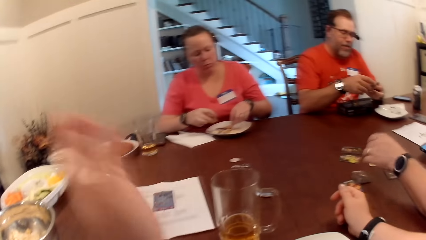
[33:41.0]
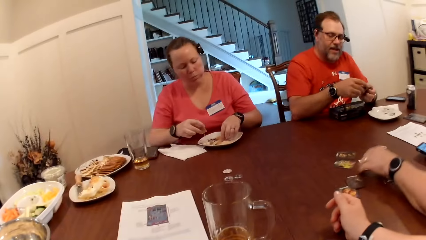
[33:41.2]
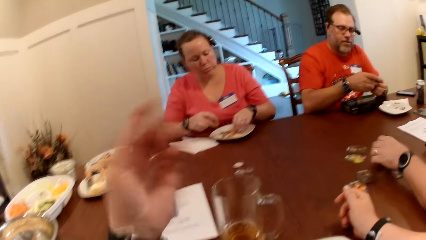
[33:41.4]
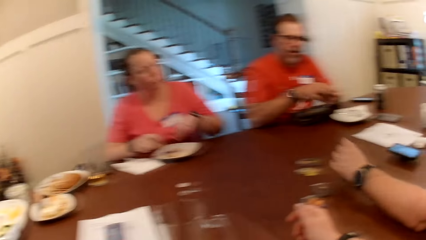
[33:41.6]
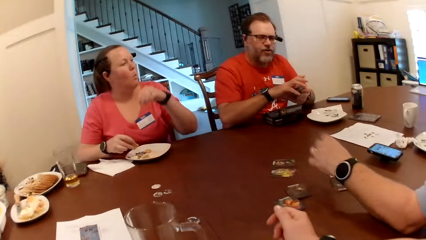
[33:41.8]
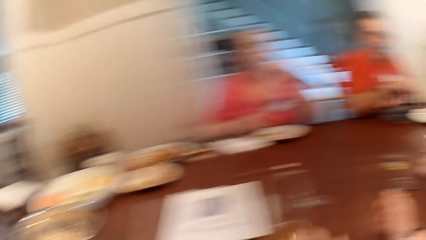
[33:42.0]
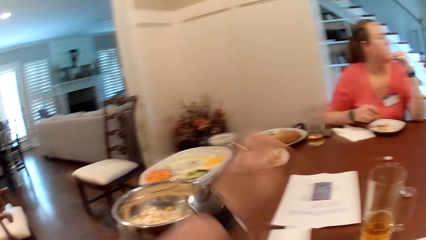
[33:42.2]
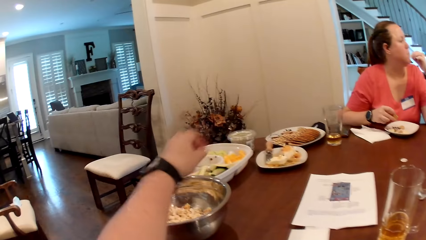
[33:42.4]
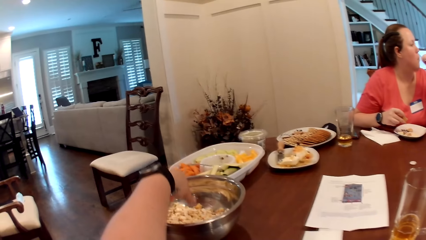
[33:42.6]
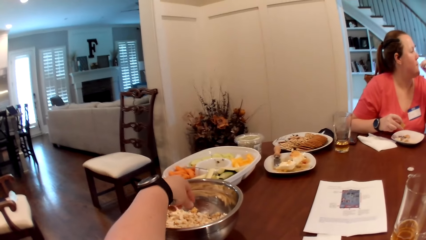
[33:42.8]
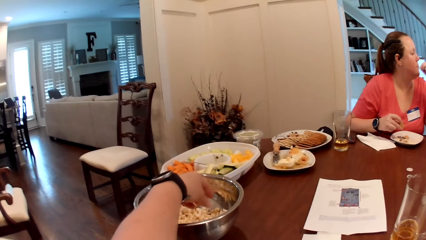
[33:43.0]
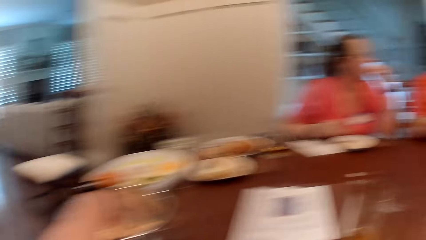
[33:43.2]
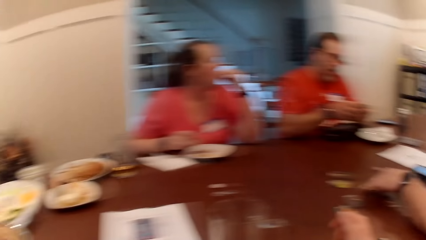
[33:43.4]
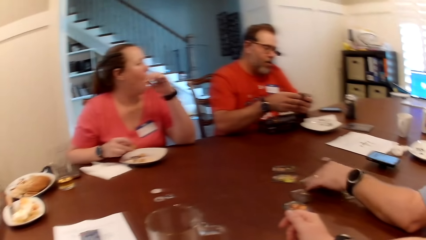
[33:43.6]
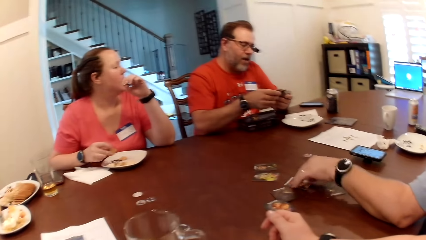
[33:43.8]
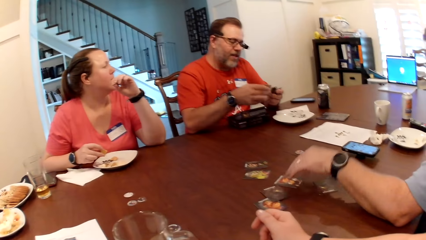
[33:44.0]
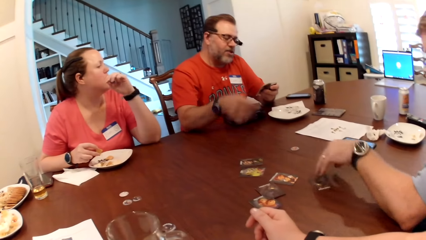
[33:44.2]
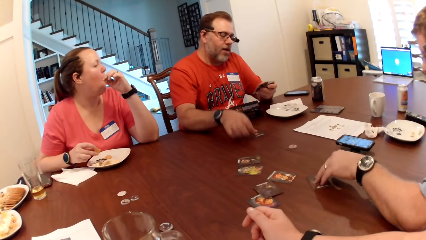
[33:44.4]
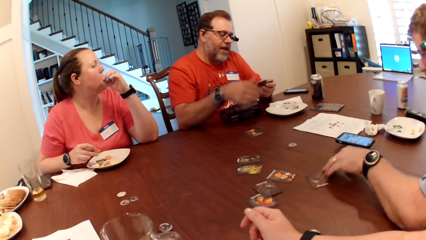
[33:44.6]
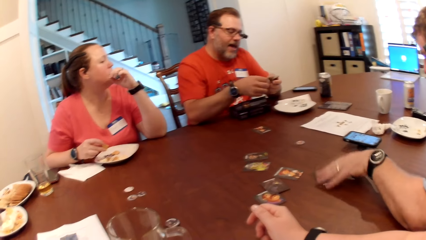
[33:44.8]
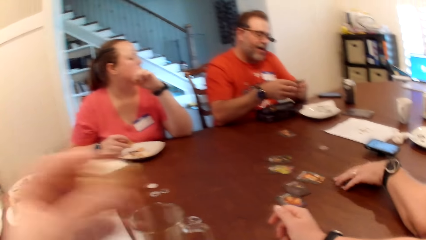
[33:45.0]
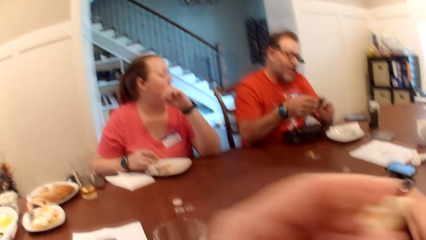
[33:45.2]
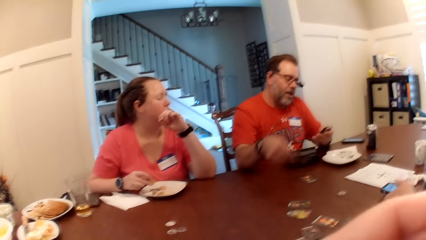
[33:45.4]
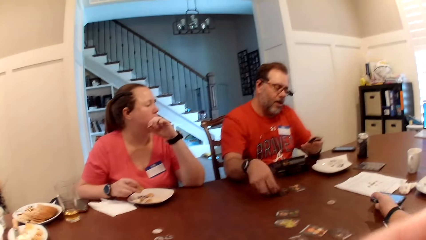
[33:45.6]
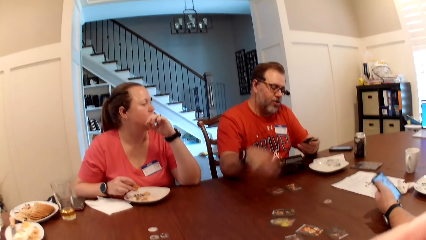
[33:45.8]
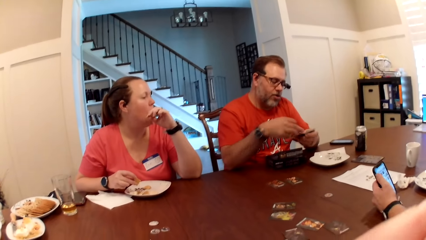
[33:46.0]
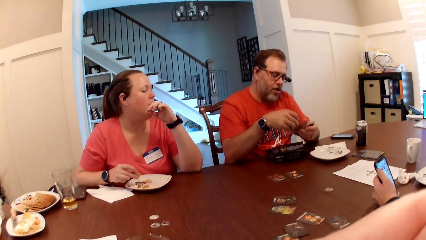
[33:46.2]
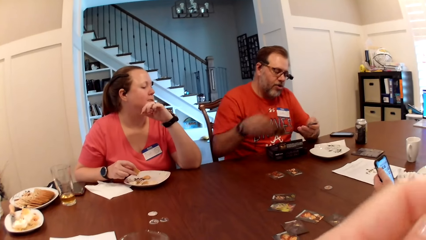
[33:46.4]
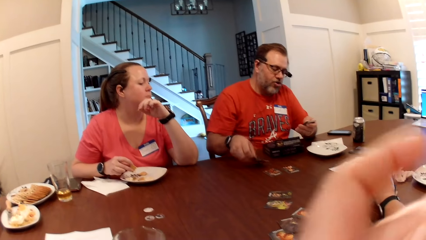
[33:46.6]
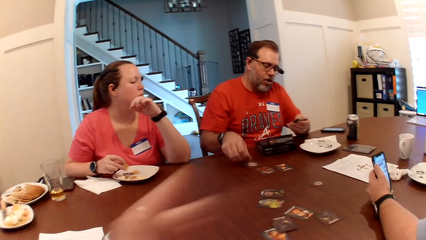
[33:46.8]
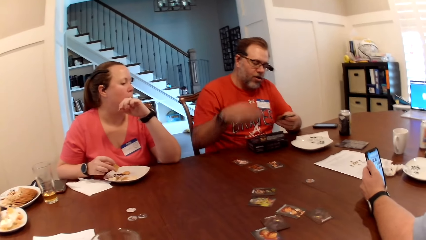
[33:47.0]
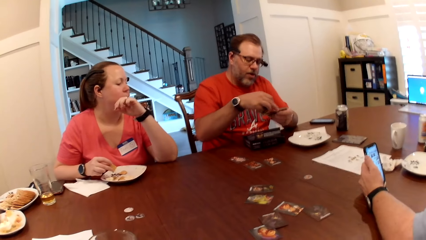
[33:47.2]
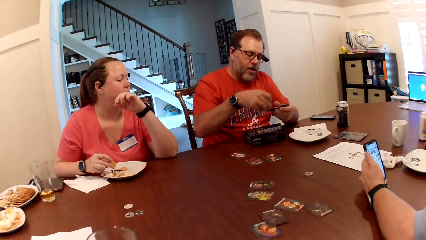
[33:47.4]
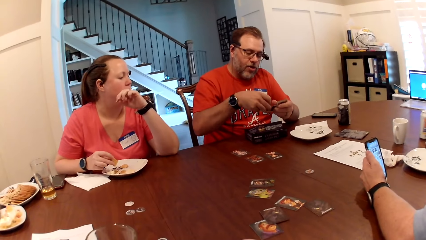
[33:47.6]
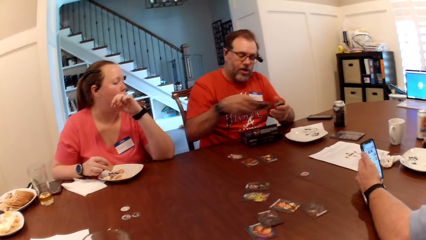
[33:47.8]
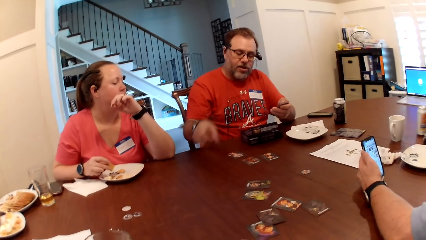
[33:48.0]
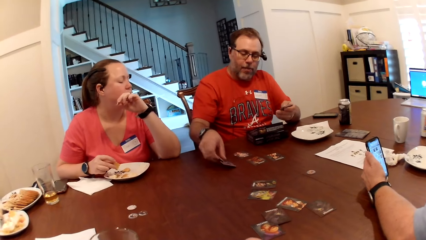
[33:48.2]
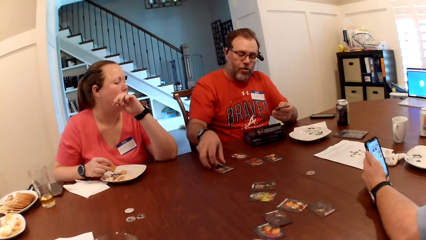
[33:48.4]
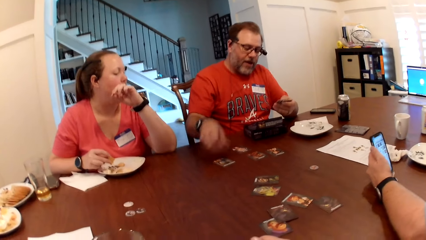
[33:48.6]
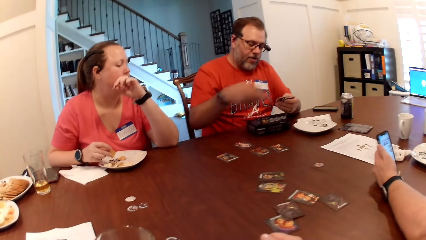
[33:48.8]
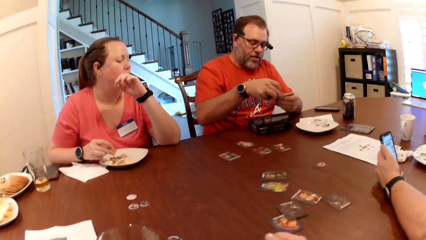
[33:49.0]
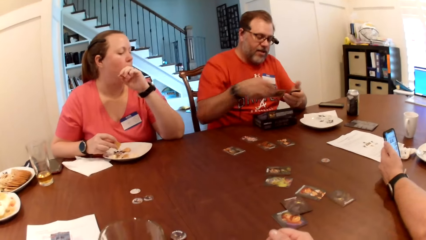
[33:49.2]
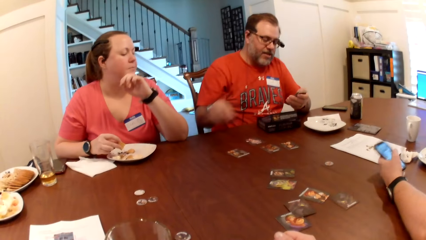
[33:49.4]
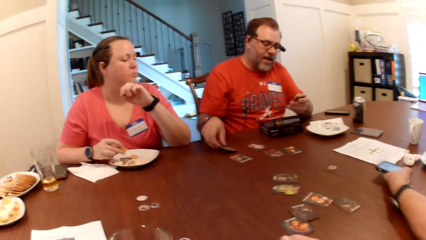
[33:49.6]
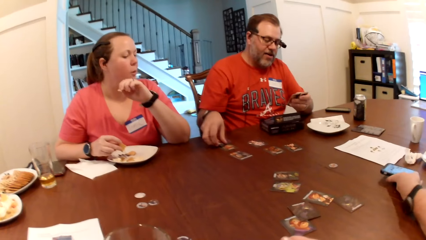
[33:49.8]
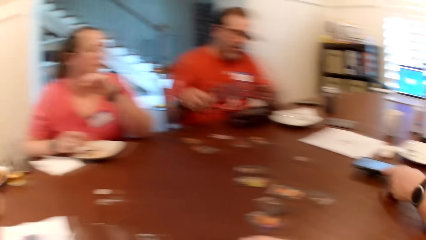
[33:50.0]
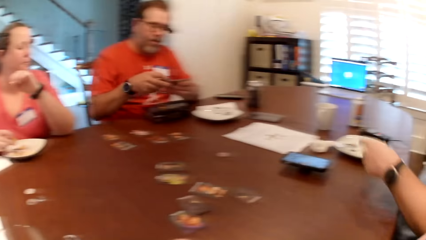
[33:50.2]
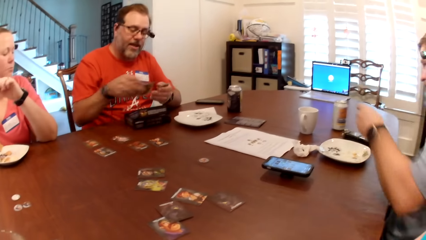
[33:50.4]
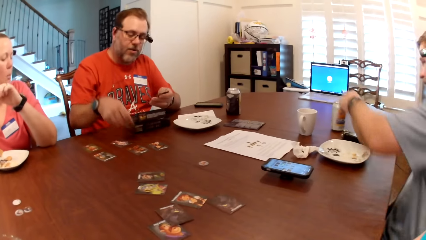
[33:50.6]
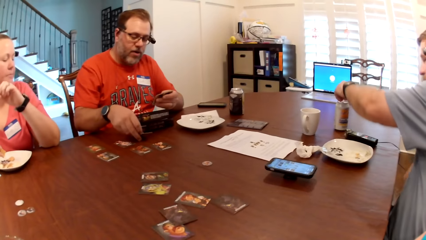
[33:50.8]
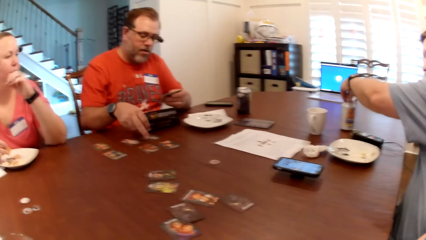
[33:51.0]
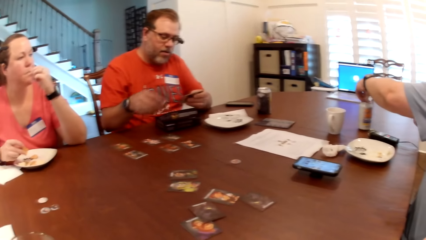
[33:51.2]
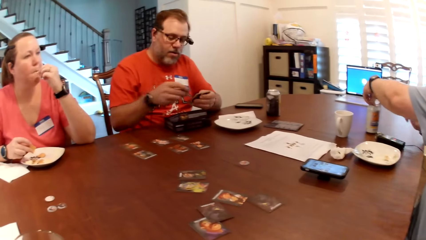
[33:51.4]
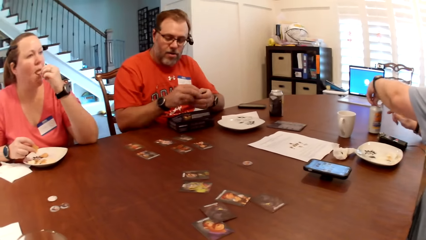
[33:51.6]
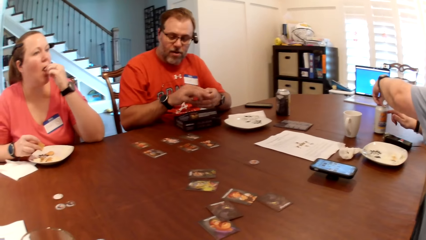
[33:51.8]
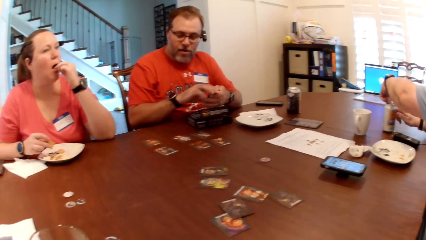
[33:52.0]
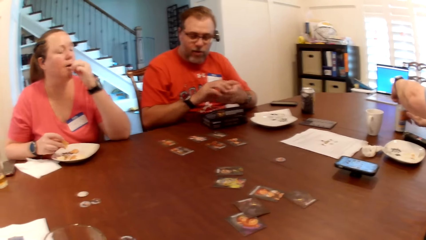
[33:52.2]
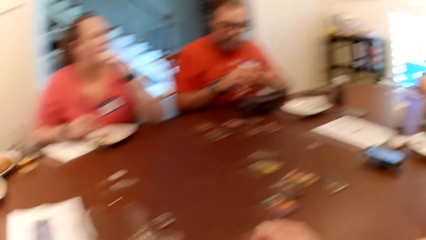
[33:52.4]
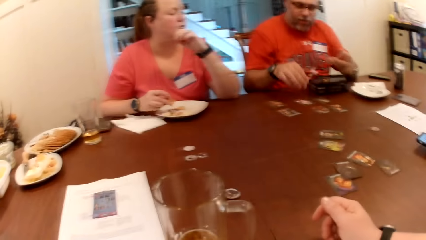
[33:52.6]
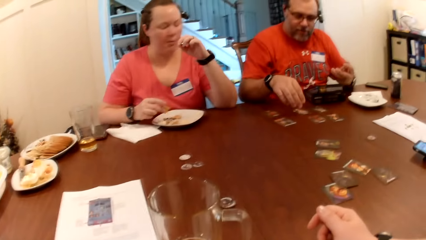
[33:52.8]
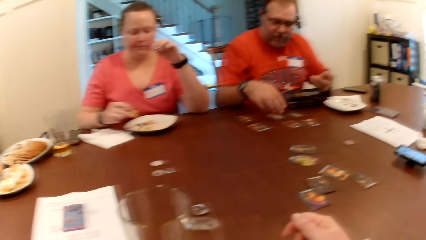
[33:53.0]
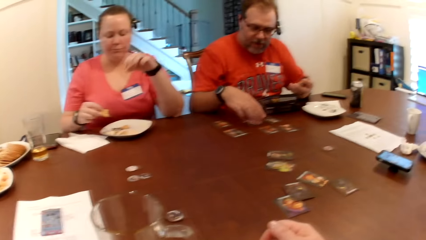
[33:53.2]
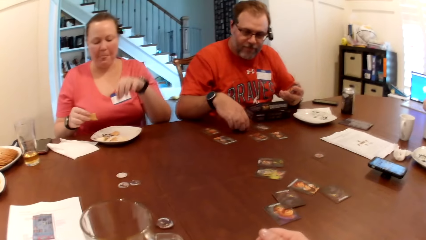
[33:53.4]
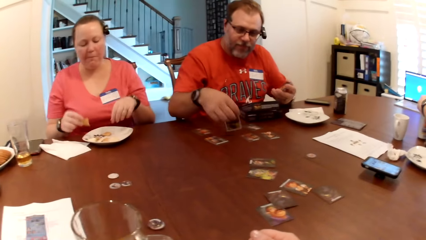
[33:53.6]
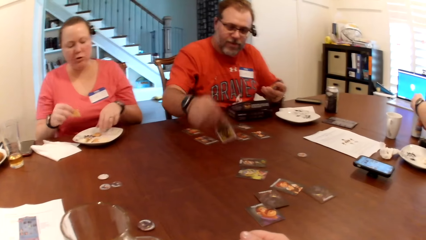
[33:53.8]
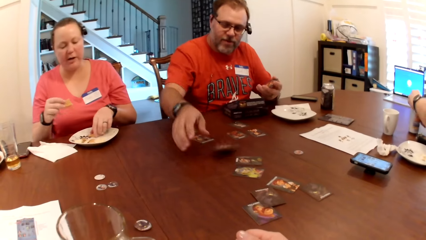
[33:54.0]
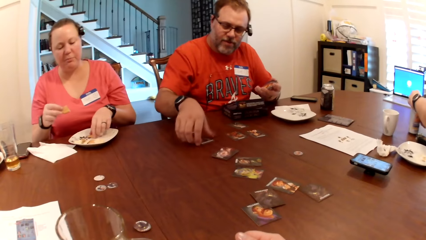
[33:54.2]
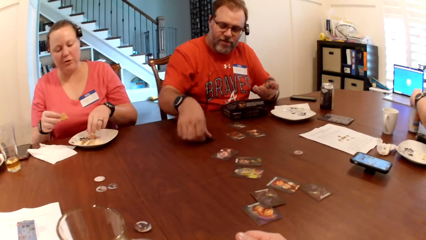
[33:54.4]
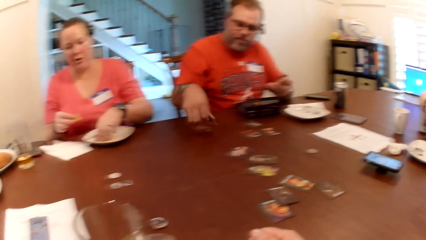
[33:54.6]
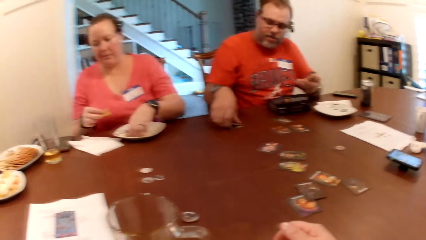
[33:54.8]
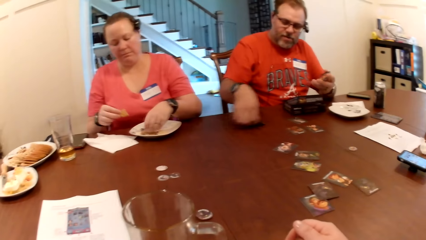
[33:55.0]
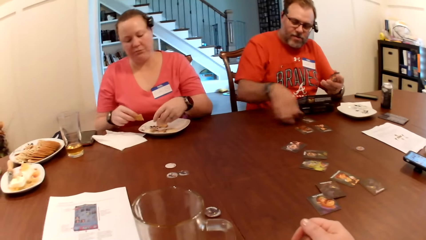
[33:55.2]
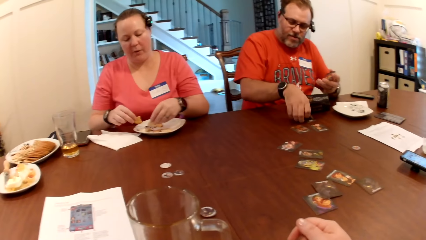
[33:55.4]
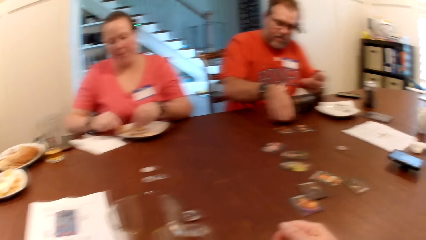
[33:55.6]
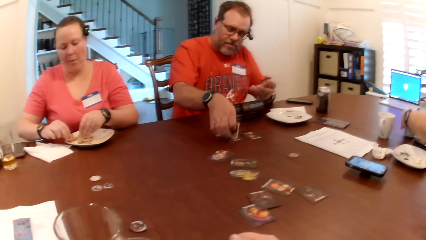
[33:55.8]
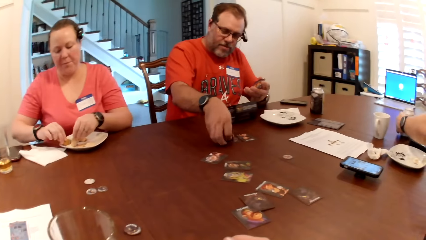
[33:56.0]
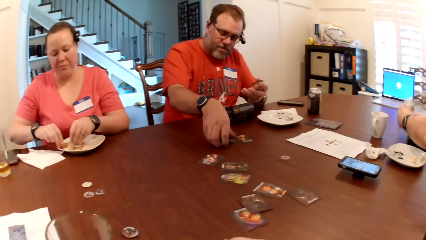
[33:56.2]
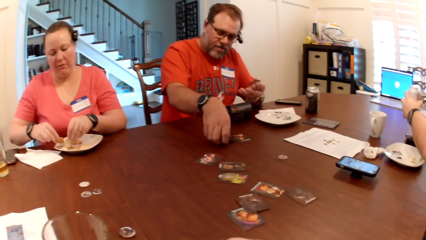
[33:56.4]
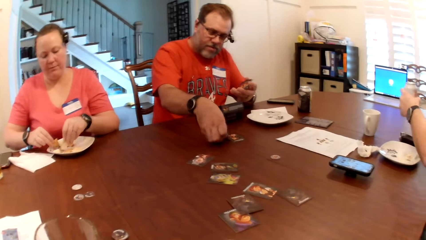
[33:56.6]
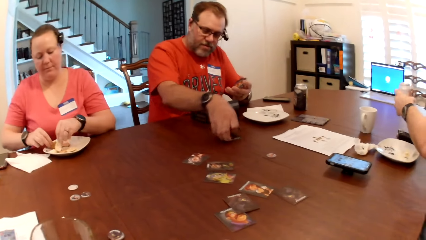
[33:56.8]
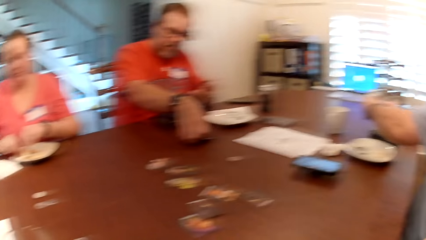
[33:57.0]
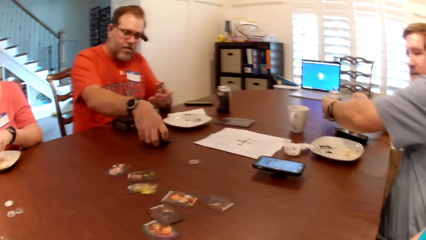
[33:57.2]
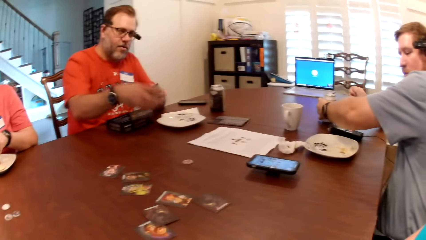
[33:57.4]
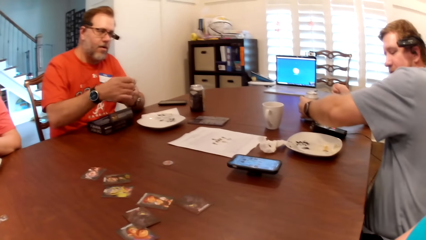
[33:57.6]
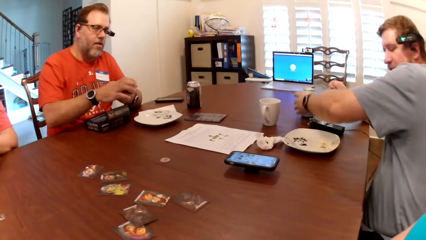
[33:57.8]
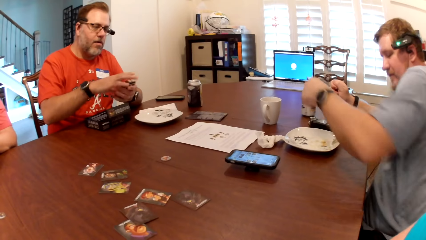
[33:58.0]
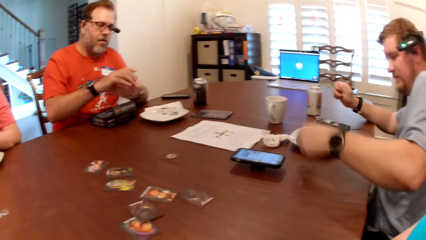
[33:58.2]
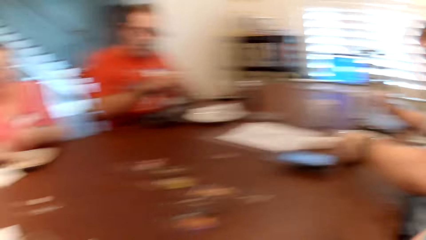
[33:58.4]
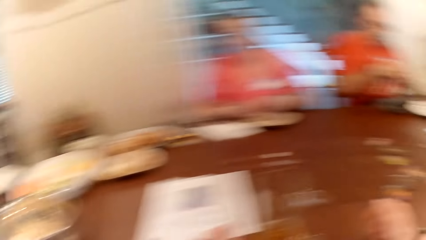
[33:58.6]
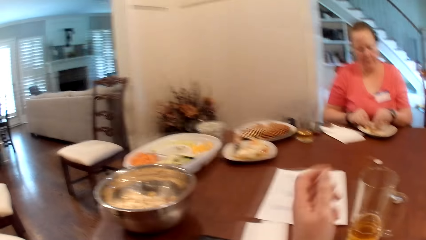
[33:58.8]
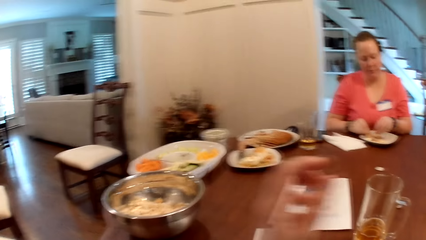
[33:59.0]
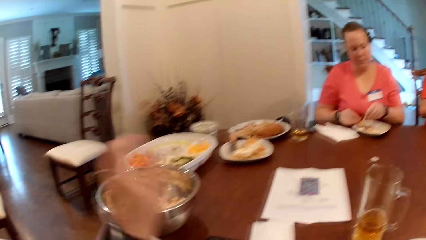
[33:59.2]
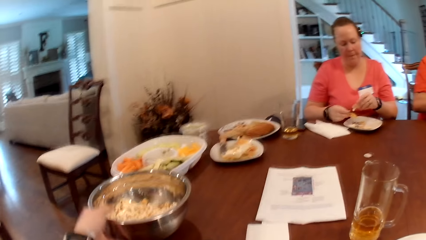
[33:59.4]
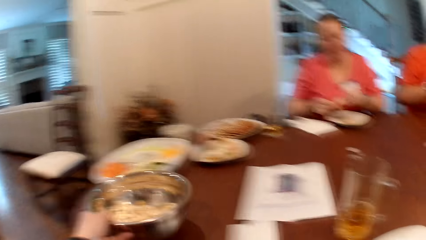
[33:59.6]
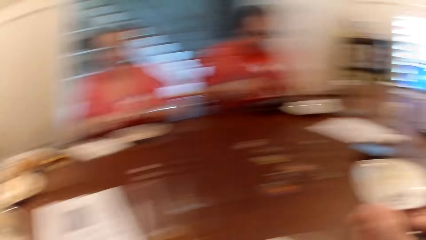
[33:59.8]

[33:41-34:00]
The camera wearer moves her hand. A woman eats a biscuit from the plate. The camera wearer takes popcorn from the bowl with her left hand. A man deals the cards on the table with his right hand. Another man moves cards. The camera wearer eats the popcorn in her left hand. The other man puts the phone on the table. He opens a can drink or bottle on the table with his left hand. The first man turns the card on the table. He picks up the cards on the table with his right hand. The other man places the bottle down and takes a plate. The camera wearer adjusts the bowl on the table with her left hand.
